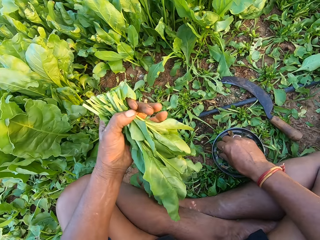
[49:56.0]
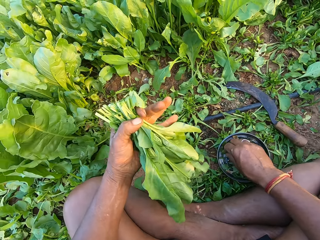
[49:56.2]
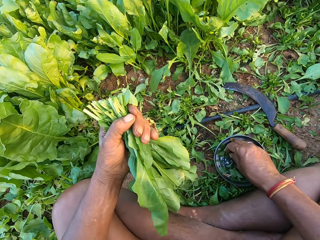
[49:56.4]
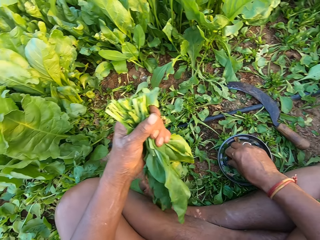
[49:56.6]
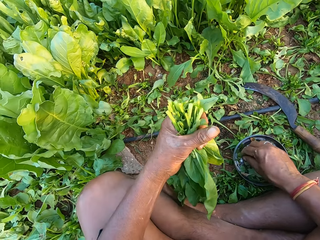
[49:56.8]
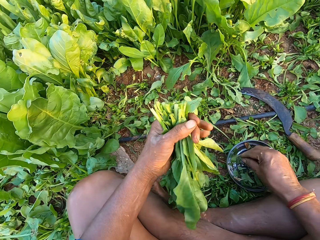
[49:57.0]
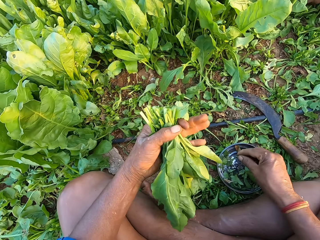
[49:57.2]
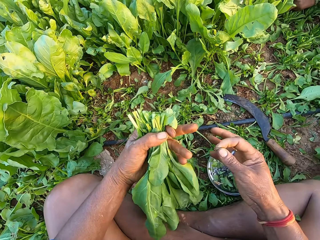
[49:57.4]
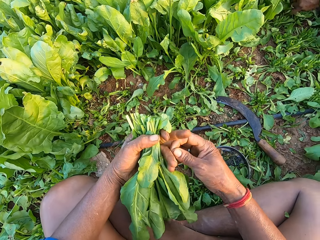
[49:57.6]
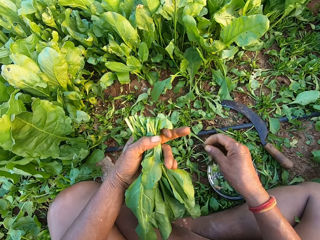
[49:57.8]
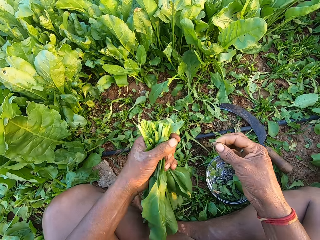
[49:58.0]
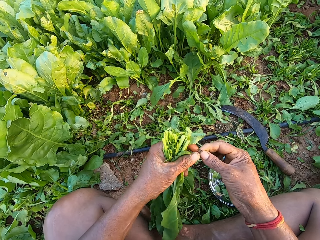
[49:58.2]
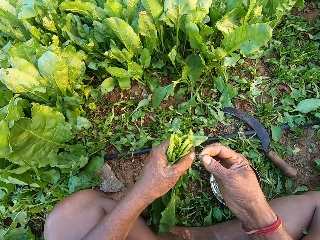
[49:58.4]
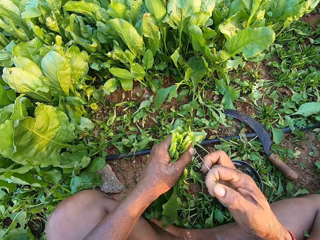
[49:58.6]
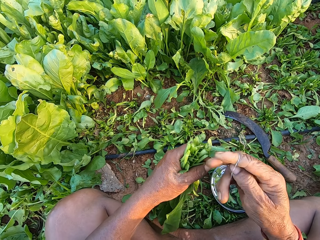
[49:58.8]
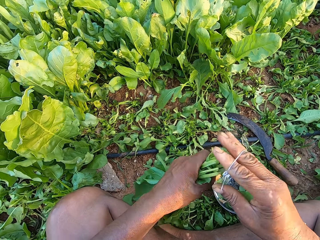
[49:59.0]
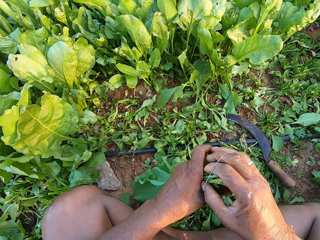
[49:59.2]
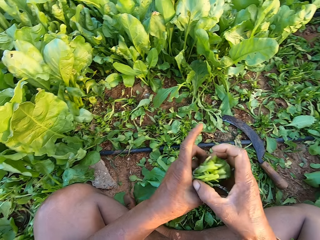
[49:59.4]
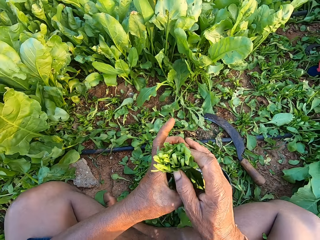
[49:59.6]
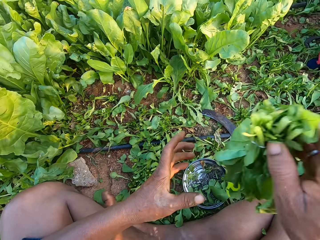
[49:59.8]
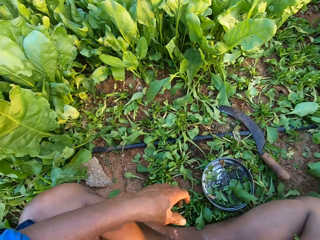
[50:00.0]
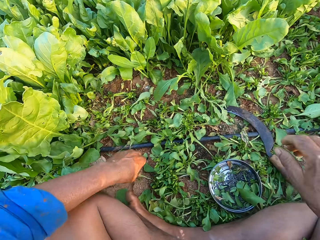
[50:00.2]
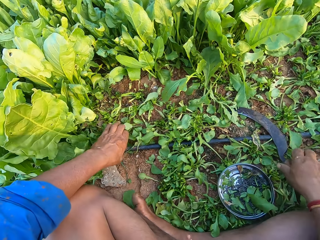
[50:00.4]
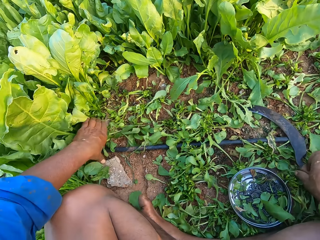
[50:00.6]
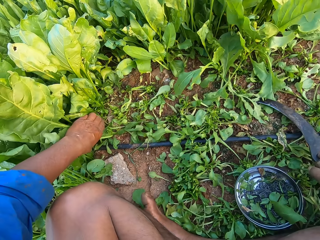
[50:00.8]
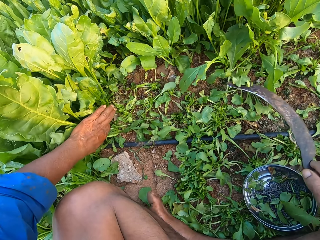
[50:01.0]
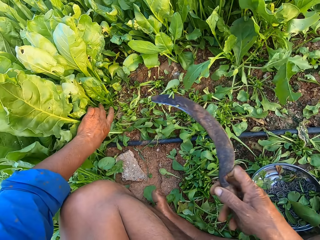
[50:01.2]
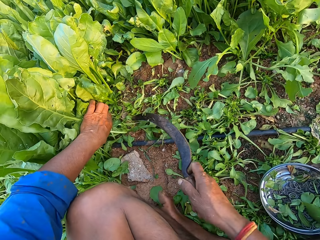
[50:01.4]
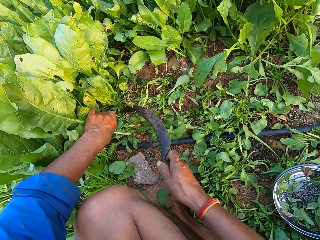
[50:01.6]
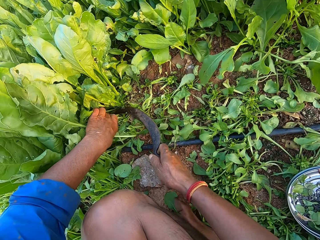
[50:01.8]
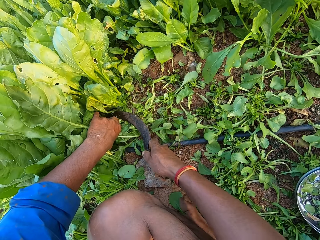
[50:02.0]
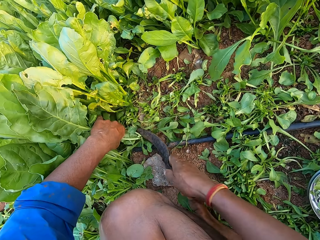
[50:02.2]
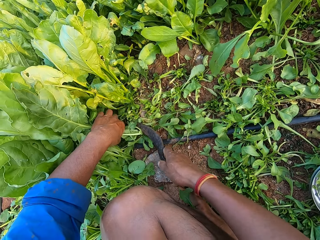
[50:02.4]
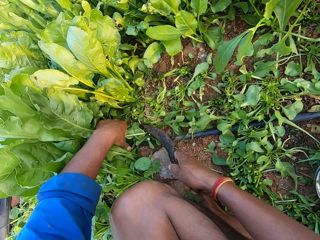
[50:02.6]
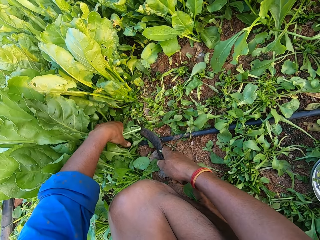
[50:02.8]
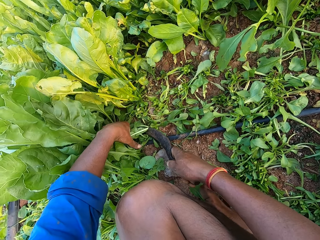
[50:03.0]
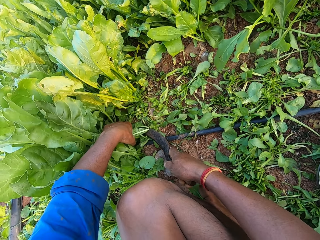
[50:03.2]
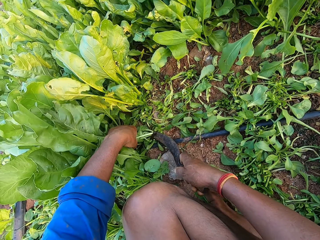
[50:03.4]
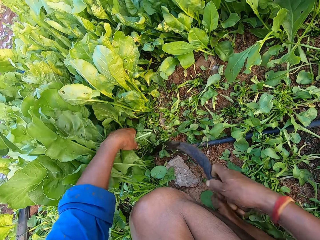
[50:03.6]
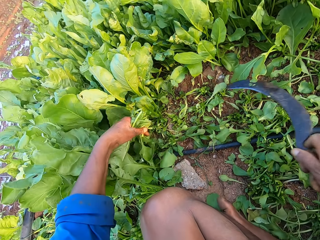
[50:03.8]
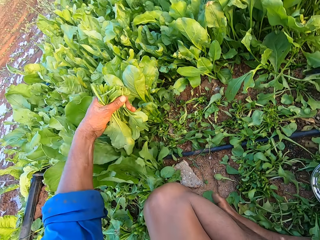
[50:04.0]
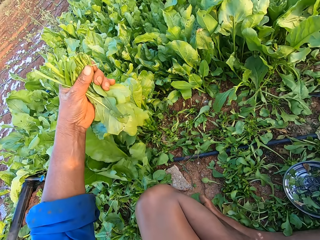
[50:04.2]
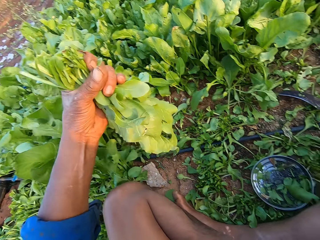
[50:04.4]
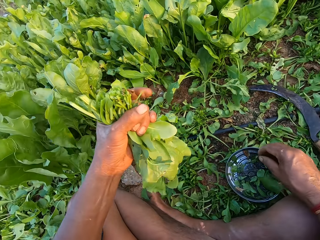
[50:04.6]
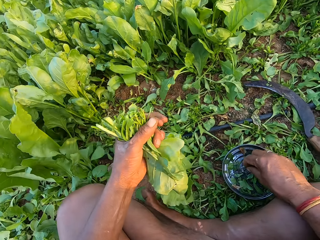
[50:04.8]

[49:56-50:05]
The camera wearer picks a rubber from the bowl on the ground with his right hand. He holds the rubber with both hands. He binds the collard green vegetables in his left hand with the rubber in his right hand. He drops the collard green vegetable on the ground with his right hand. He picks the sickle from the ground with his right hand. He cuts some collard green vegetables in his left hand with the sickle in his right hand.

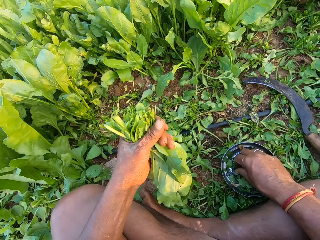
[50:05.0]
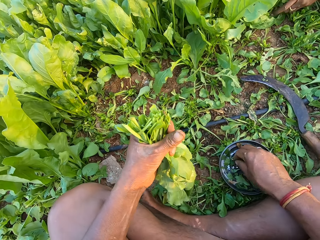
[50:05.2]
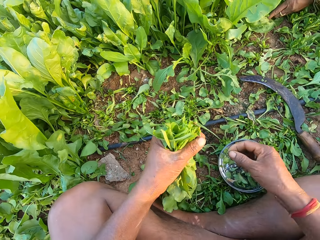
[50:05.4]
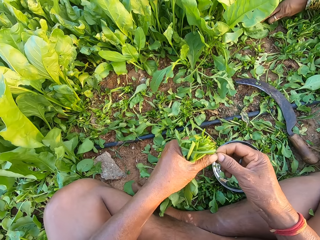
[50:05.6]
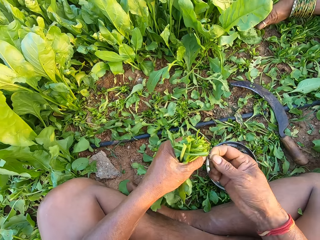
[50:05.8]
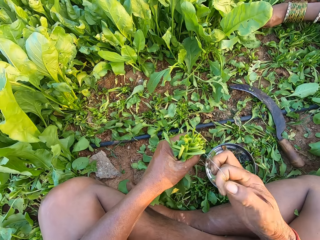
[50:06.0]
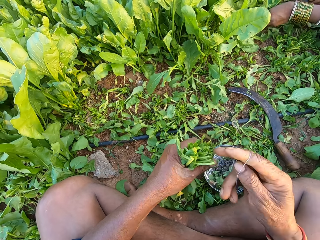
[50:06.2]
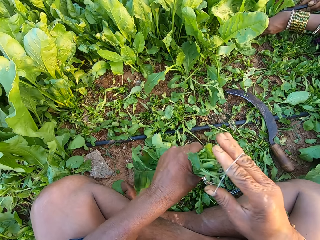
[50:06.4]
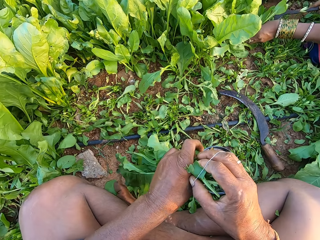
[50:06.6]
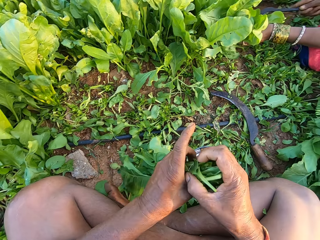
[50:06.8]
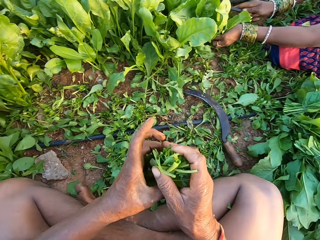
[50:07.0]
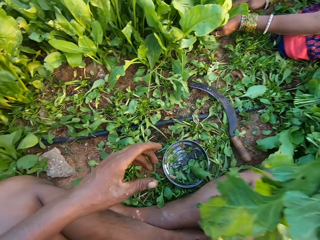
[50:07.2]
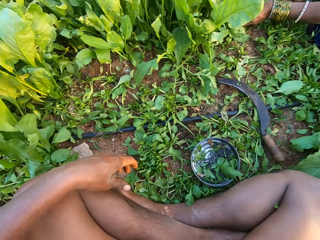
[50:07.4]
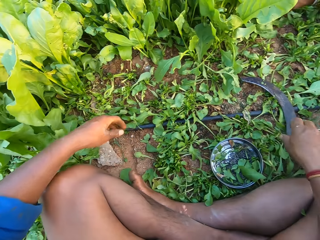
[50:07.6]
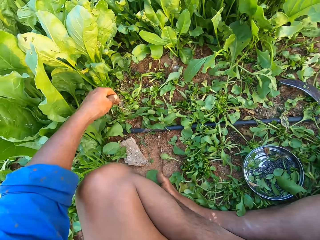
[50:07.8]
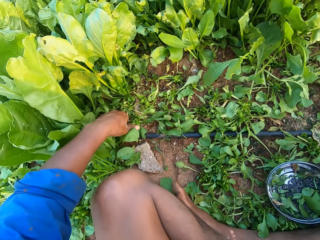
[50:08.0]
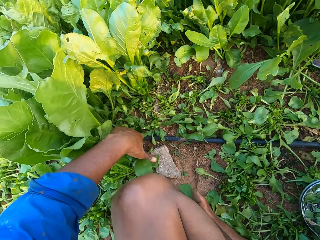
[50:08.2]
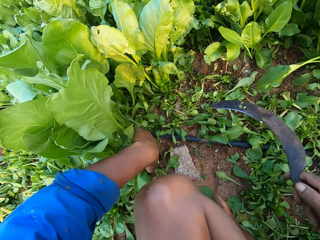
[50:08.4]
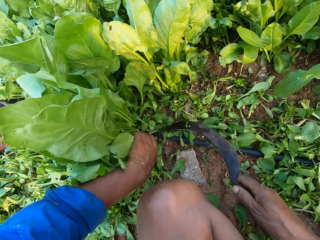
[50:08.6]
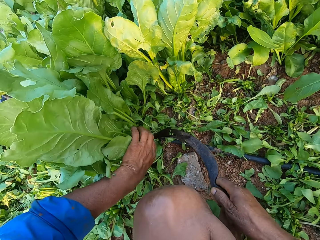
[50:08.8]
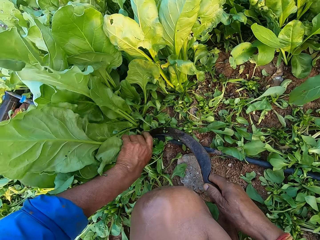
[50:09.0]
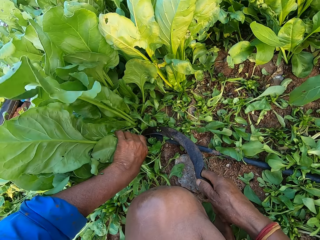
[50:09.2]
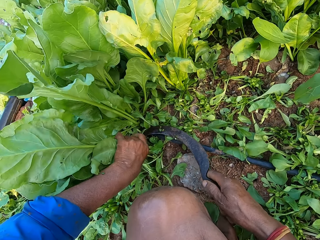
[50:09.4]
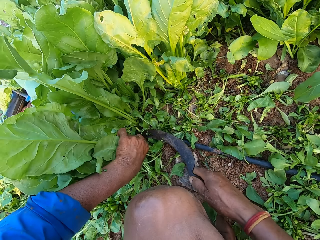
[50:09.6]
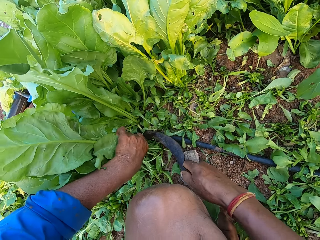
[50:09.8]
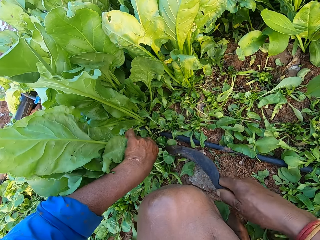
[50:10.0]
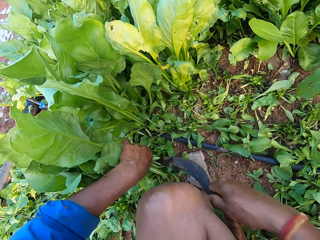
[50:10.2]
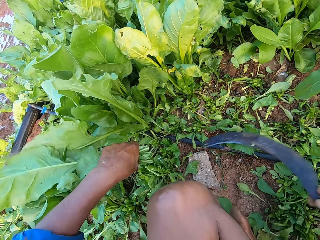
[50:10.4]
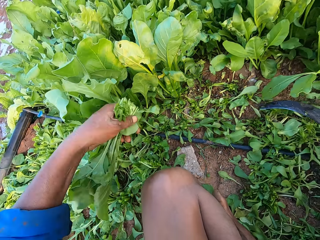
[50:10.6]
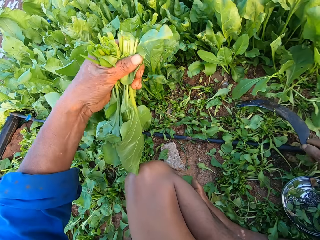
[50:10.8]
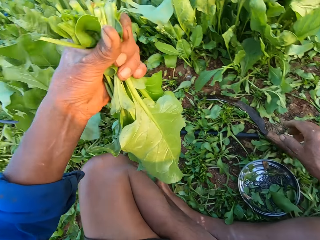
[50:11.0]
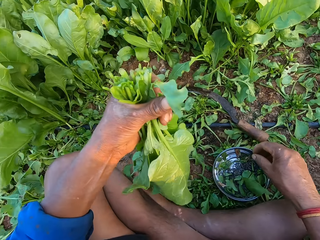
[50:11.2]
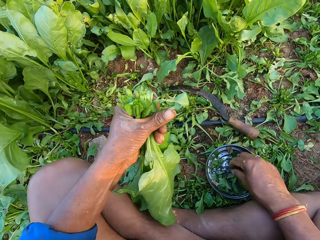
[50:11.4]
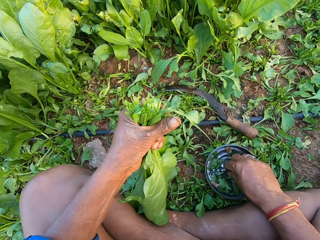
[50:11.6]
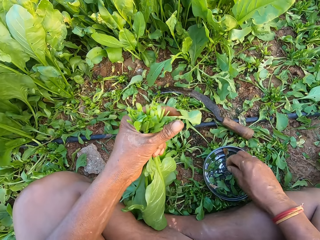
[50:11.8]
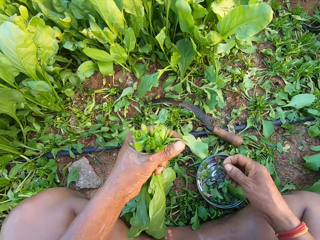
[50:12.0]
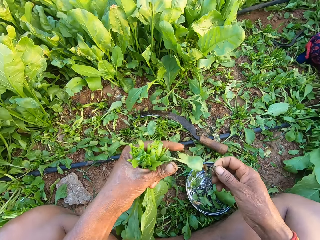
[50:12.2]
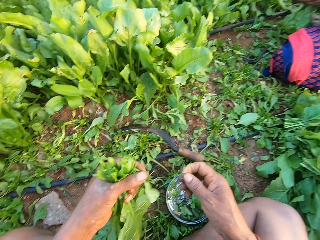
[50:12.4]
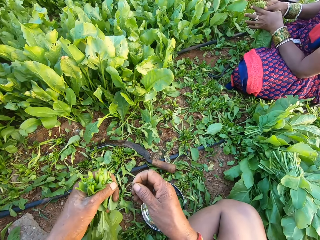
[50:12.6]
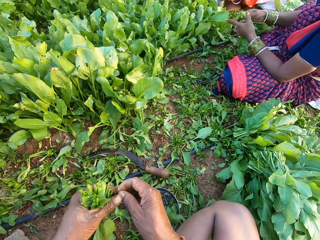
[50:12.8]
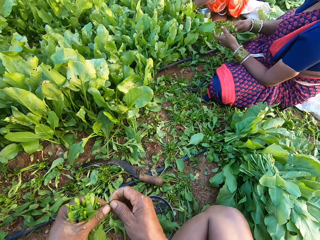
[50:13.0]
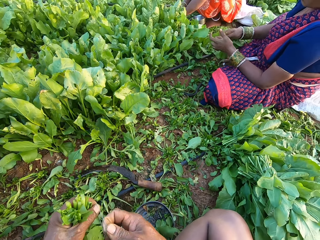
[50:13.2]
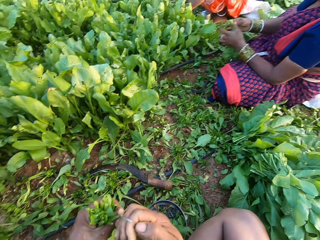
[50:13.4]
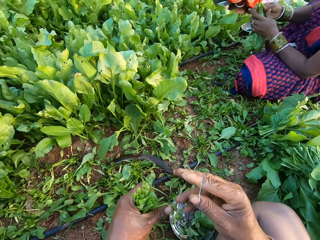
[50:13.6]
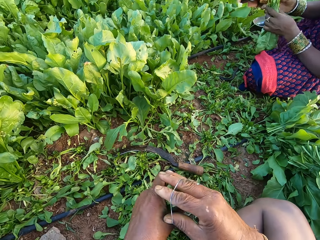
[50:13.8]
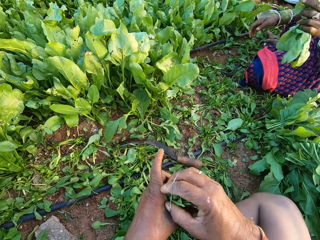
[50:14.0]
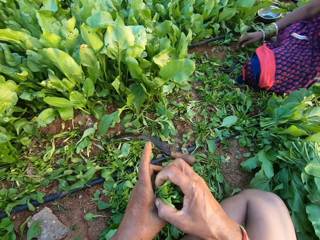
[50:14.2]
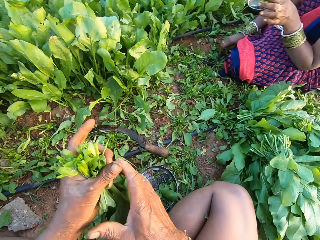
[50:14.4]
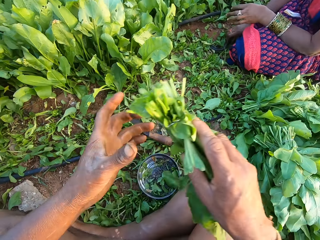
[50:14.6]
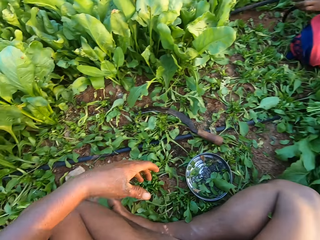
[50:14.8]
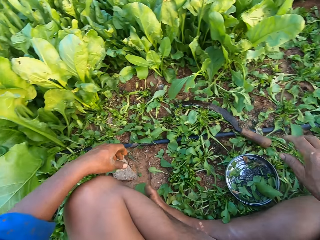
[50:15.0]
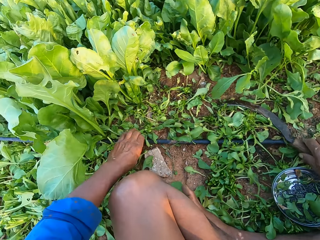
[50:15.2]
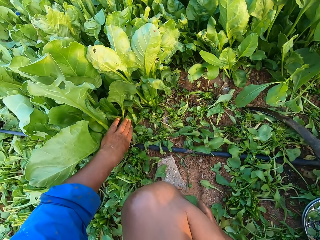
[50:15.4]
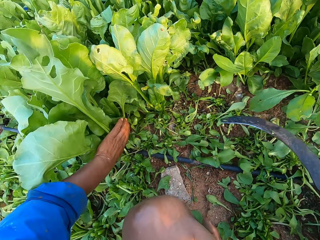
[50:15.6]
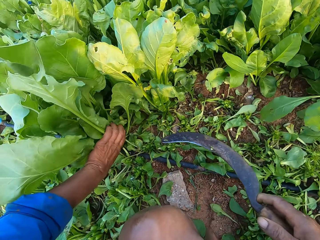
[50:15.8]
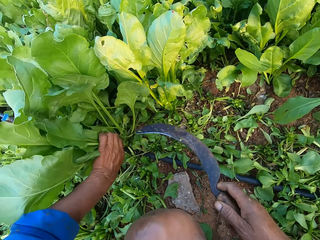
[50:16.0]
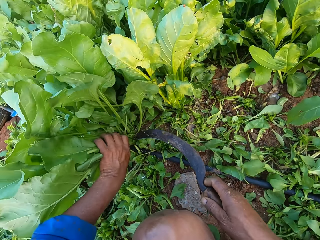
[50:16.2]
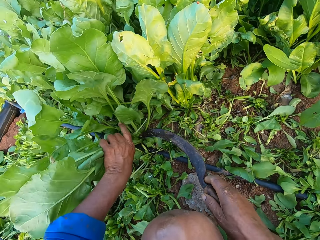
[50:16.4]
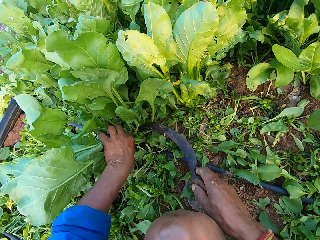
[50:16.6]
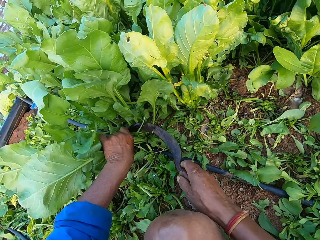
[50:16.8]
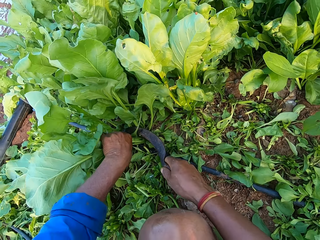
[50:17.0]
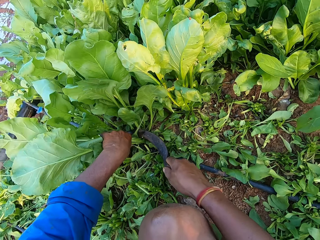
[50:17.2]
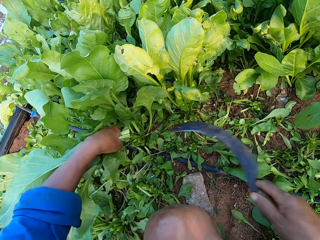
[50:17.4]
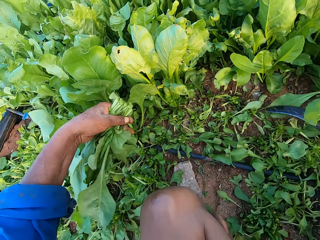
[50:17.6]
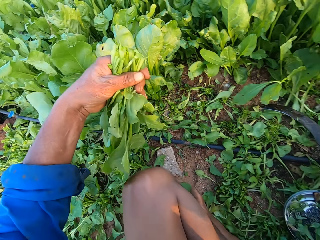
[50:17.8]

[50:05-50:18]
The camera wearer picks a rubber from the bowl on the ground with his right hand. He holds the rubber with both hands. A woman cuts some collard green vegetables in her left hand with the sickle in her right hand. The camera wearer binds the collard green vegetables in his left hand with the rubber in his right hand. He binds them again. He picks the sickle from the ground with his right hand. He cuts some collard green vegetables in his left hand with the sickle in his right hand. He drops the sickle on the ground with his right hand. He picks a rubber from the bowl on the ground with his right hand. He holds the collard green vegetables with both hands. He holds the rubber with both hands. He binds the collard green vegetables in his left hand with the rubber in his right hand. The woman drops the collard green vegetable on the ground with her left hand. The camera wearer drops the collard green vegetable on the ground with his right hand. He picks the sickle from the ground with his right hand. He cuts some collard green vegetables in his left hand with the sickle in his right hand.
